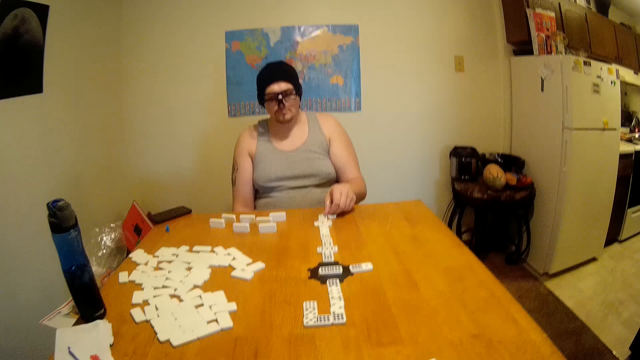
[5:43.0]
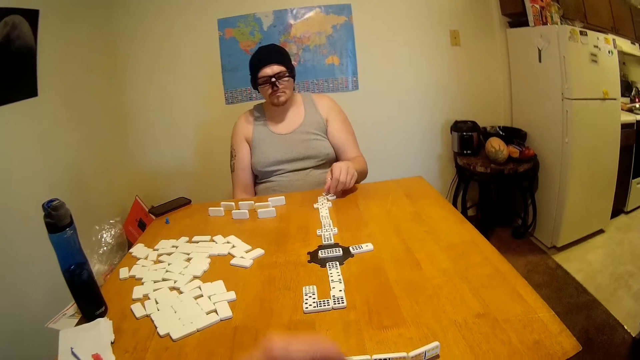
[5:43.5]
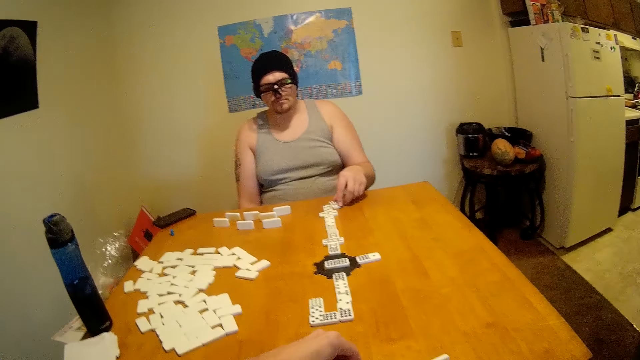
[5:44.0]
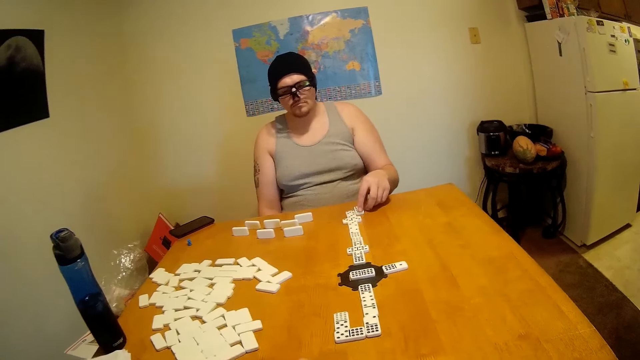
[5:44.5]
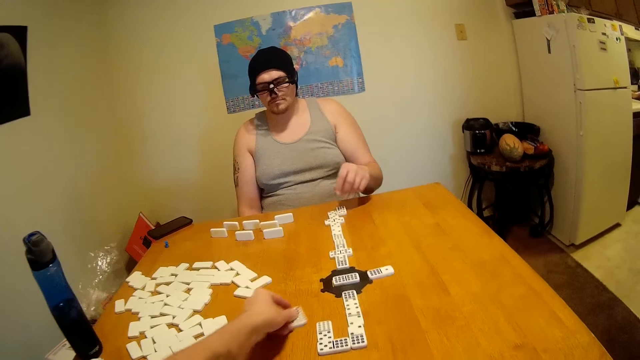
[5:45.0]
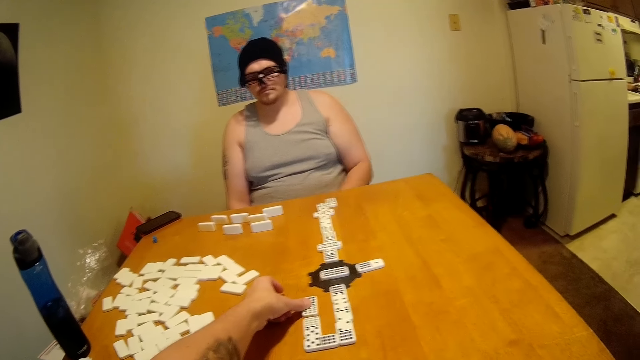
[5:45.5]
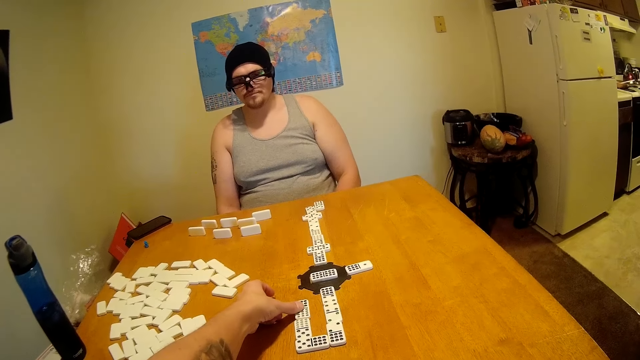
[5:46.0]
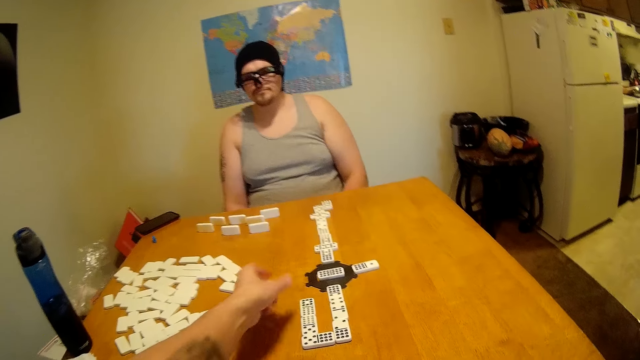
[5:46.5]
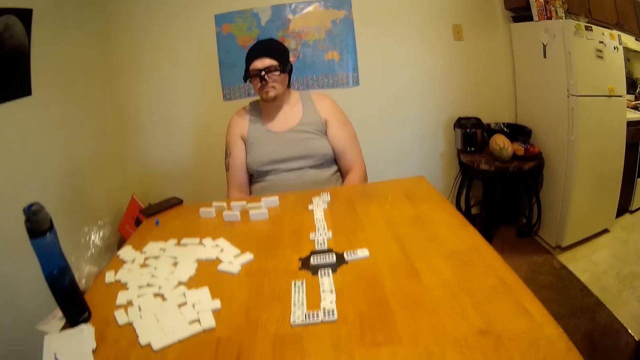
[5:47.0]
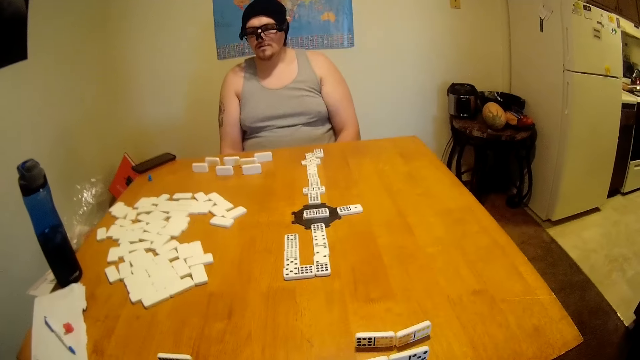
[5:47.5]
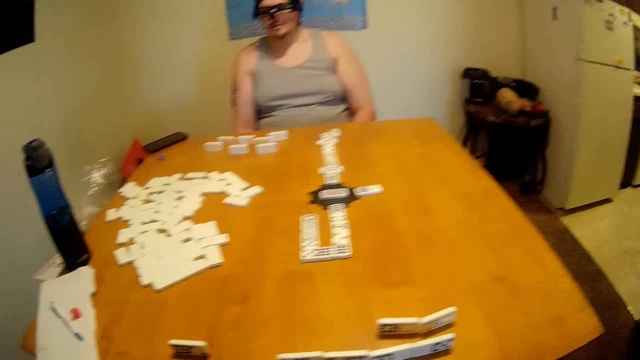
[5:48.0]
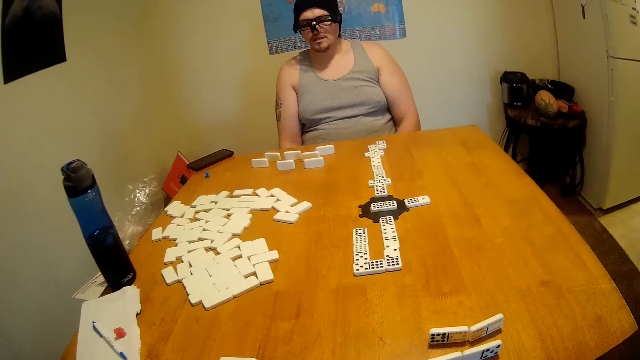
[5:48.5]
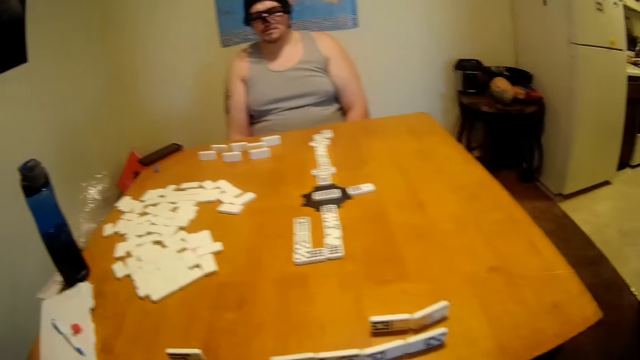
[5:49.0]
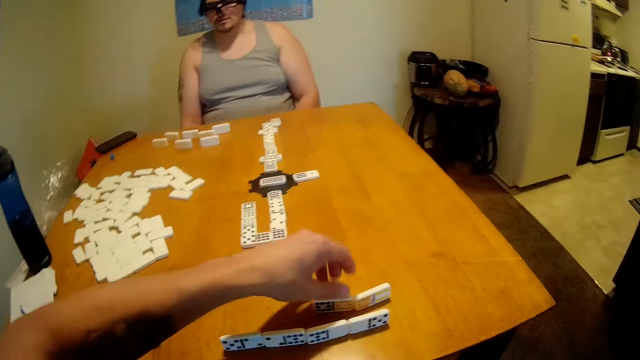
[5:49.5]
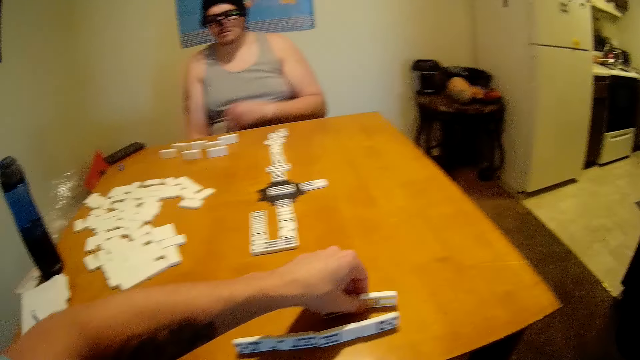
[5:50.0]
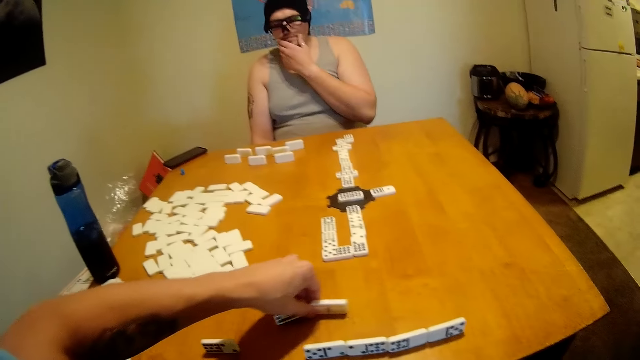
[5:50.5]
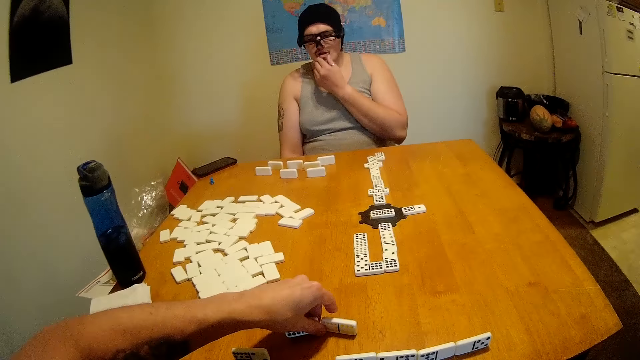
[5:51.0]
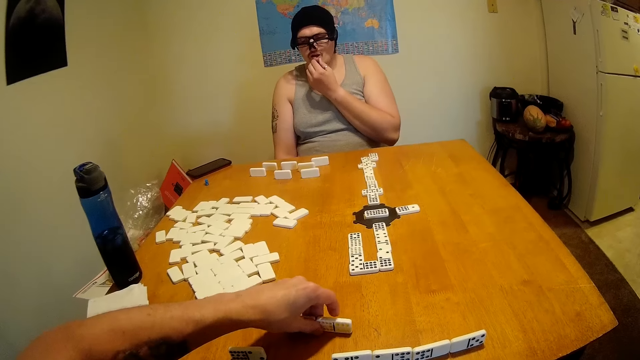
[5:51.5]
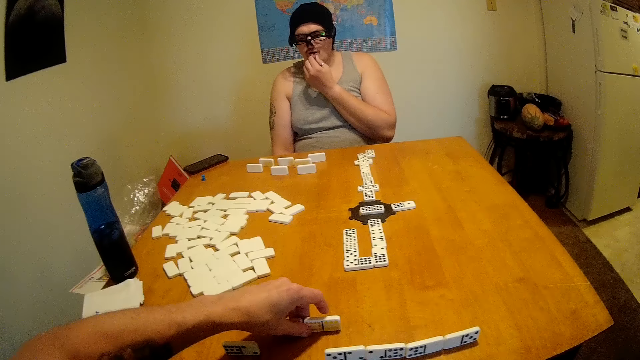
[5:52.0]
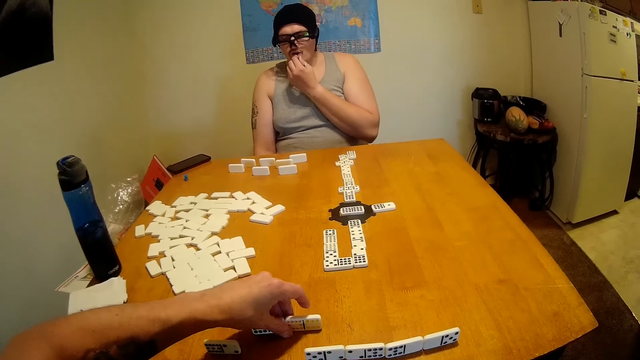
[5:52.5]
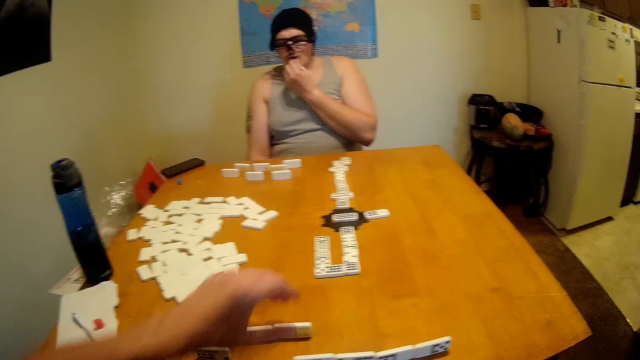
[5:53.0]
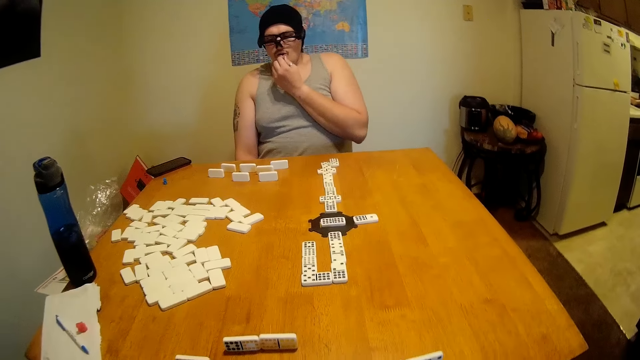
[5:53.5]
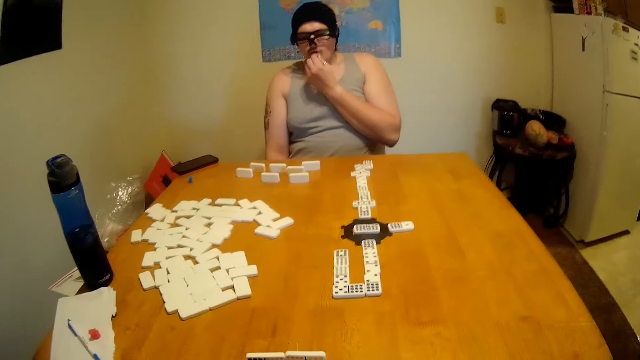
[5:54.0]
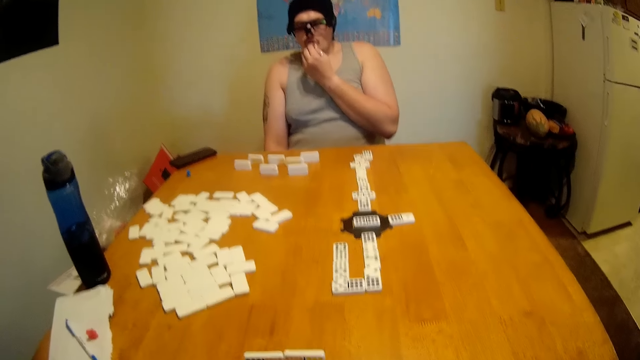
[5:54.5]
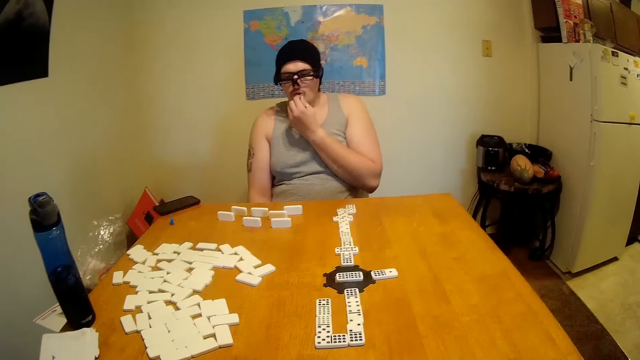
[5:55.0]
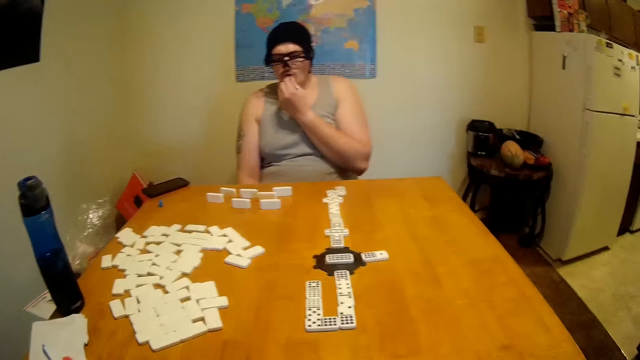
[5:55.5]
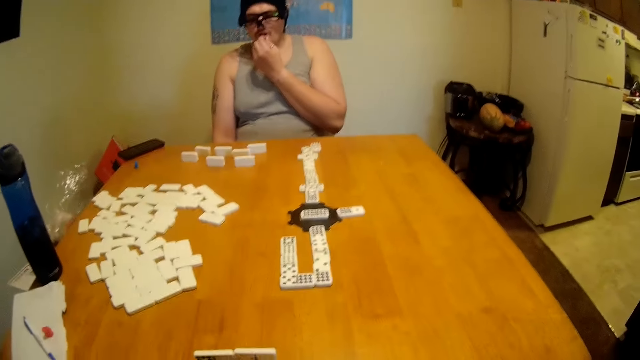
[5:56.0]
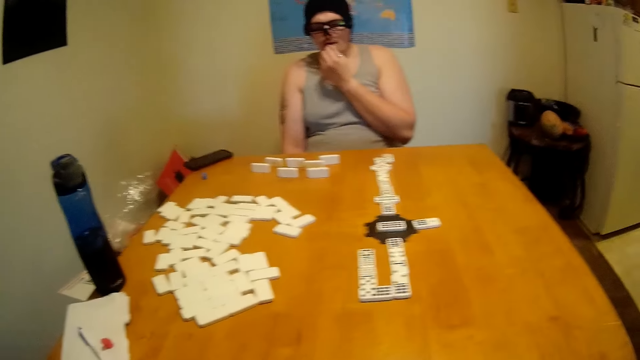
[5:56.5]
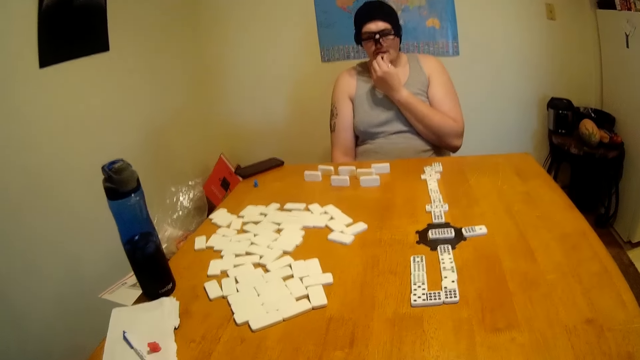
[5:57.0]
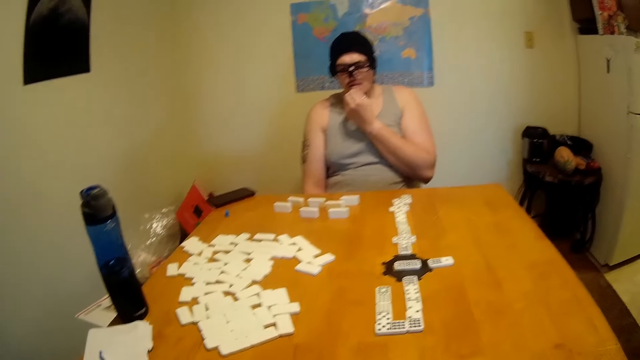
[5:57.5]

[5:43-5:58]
The camera wearer picks up dice. They play. A man lowers the left hand. The camera wearer puts the dice on the table. They move the hand away from the dice. They move the dice. The man touches the chin. The camera wearer moves the hand away from the dice. They look at something. They look around.

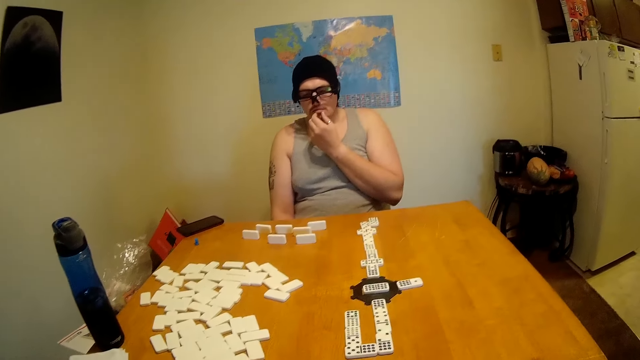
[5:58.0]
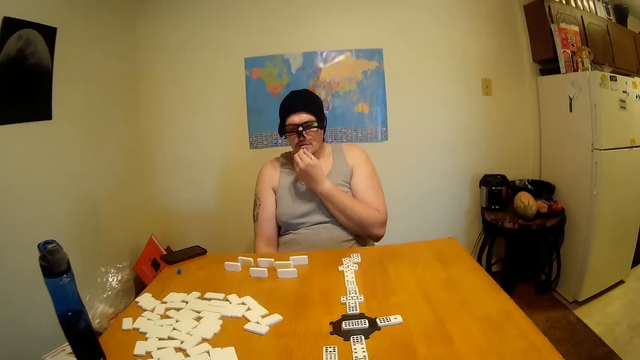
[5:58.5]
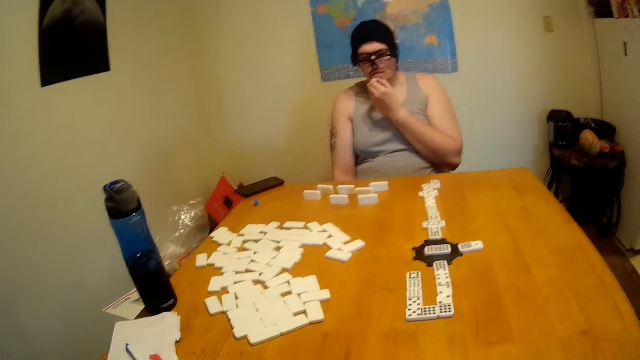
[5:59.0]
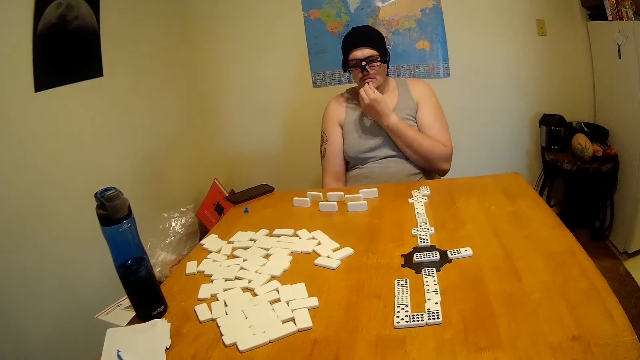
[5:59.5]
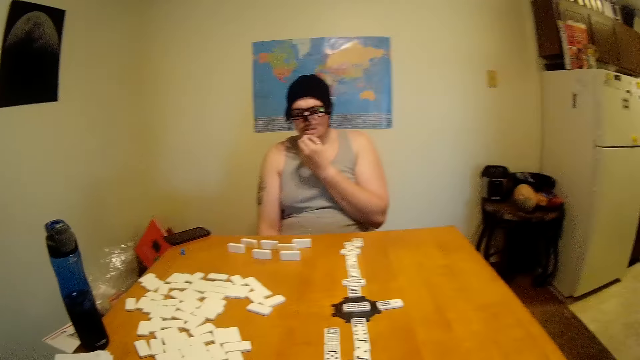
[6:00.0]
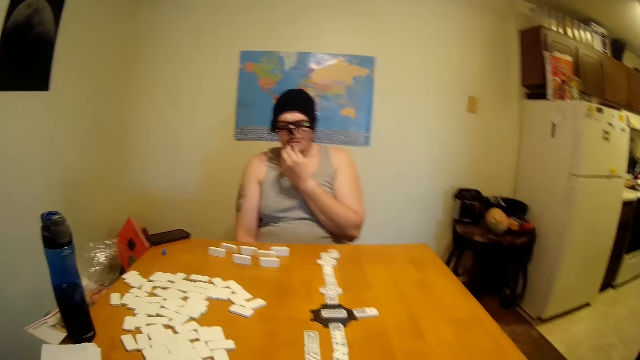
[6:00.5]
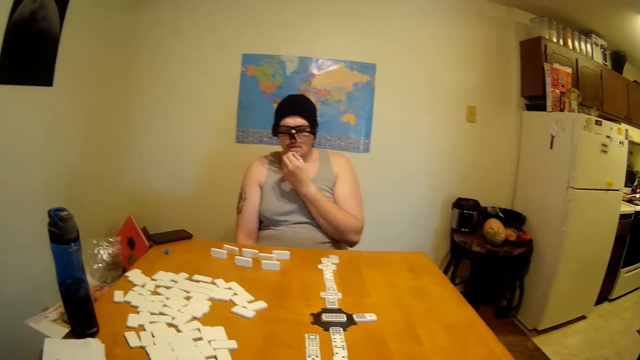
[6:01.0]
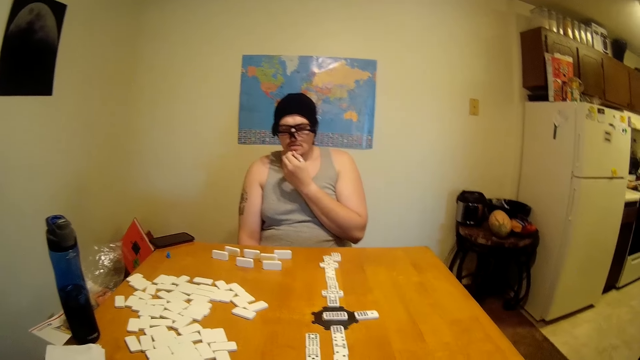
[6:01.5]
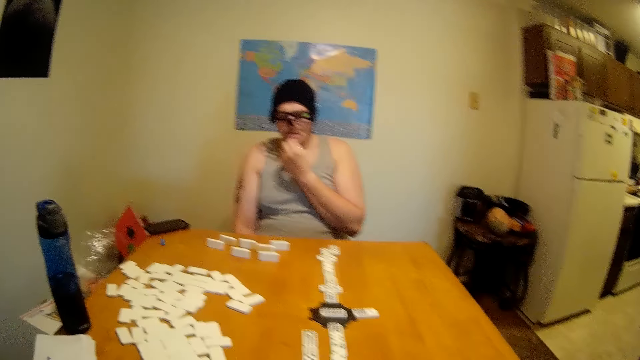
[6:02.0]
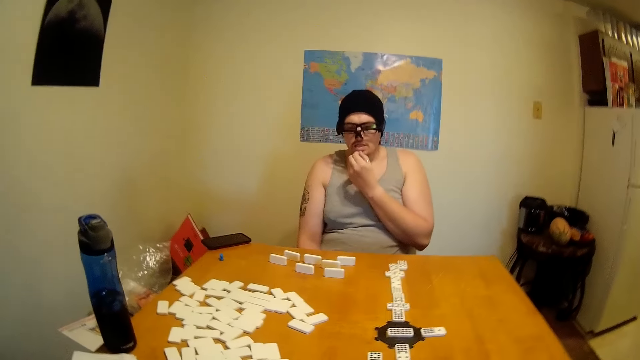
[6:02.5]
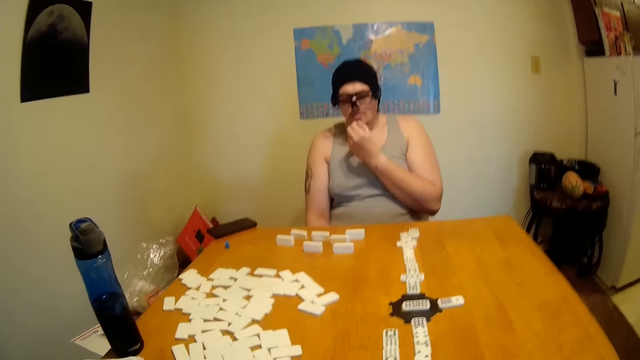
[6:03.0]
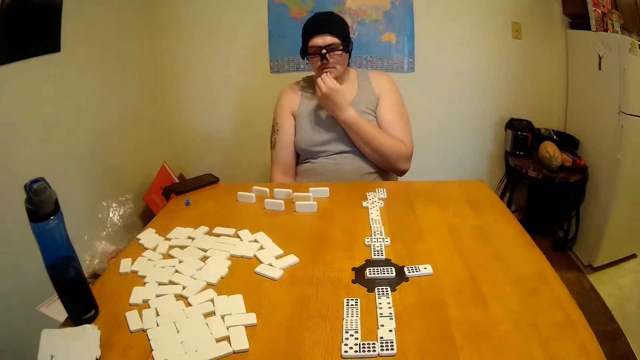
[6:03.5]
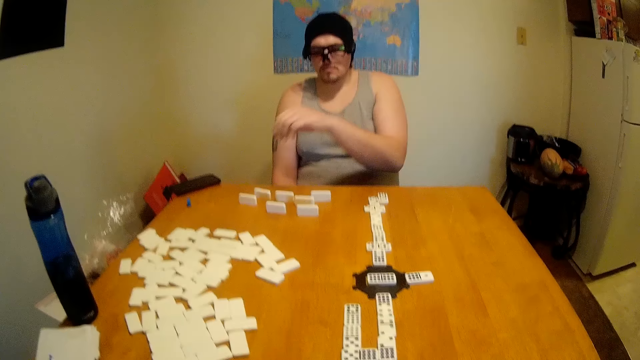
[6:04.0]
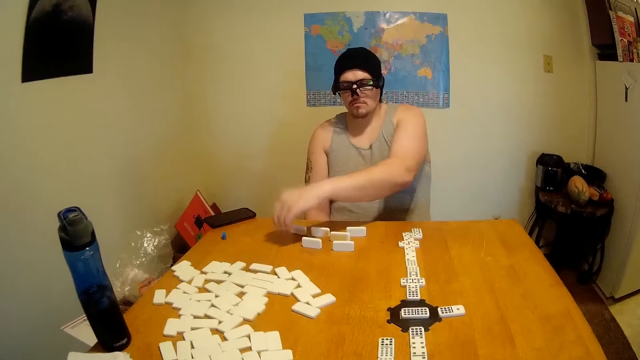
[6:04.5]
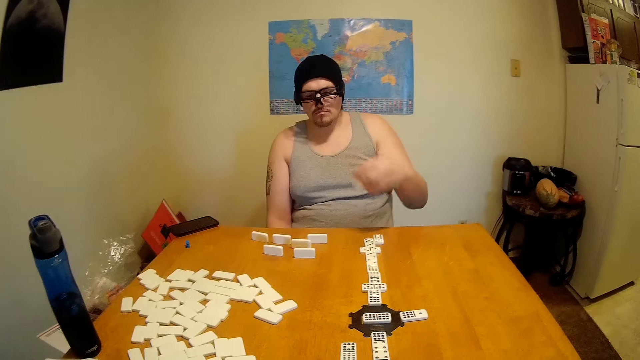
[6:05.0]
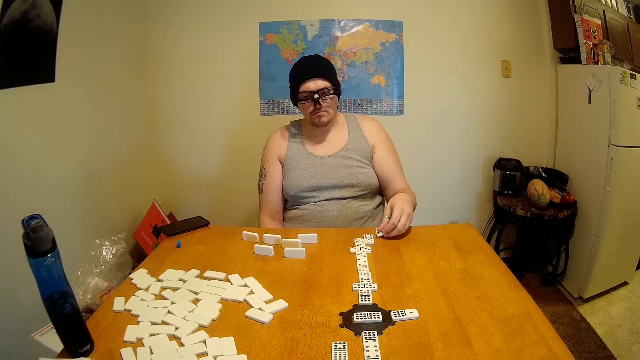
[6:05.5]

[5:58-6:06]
A man picks up dice. The man plays.
